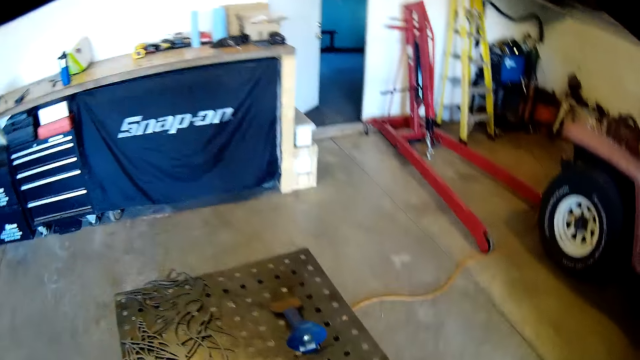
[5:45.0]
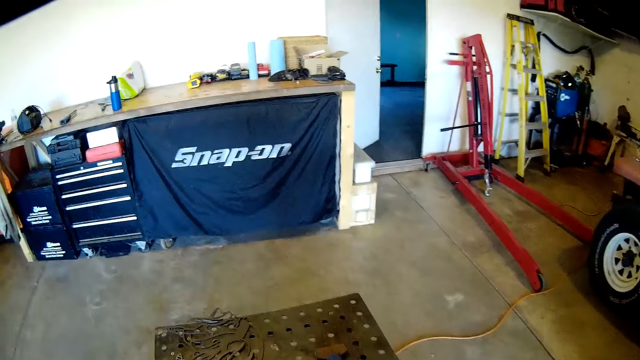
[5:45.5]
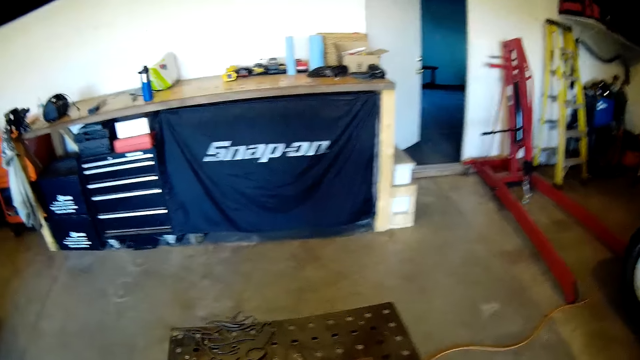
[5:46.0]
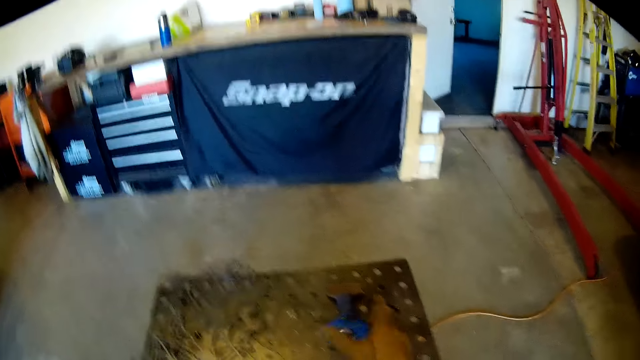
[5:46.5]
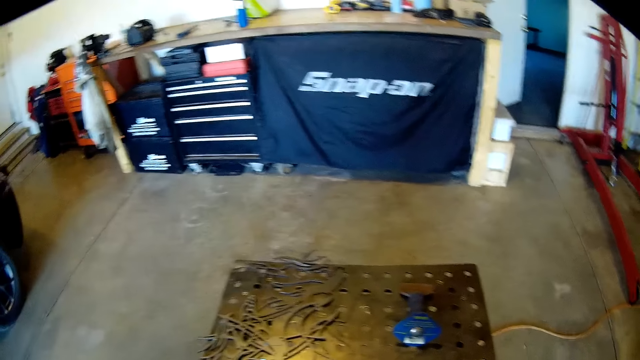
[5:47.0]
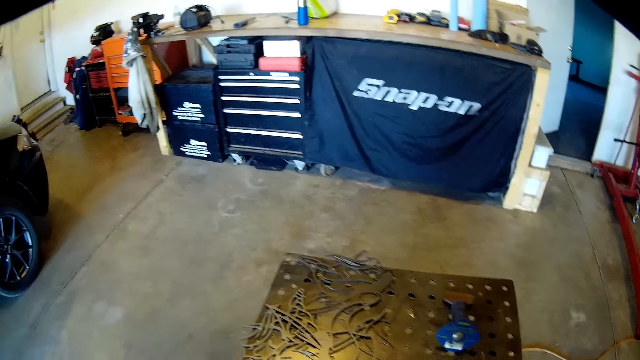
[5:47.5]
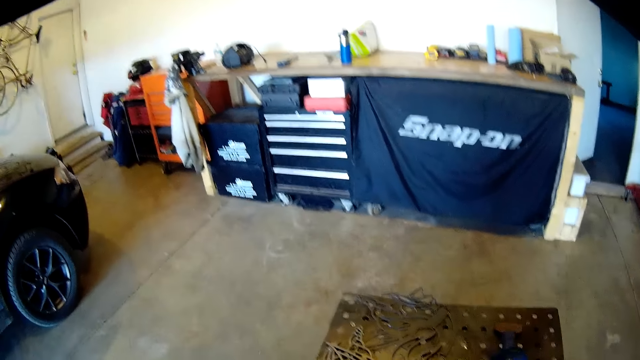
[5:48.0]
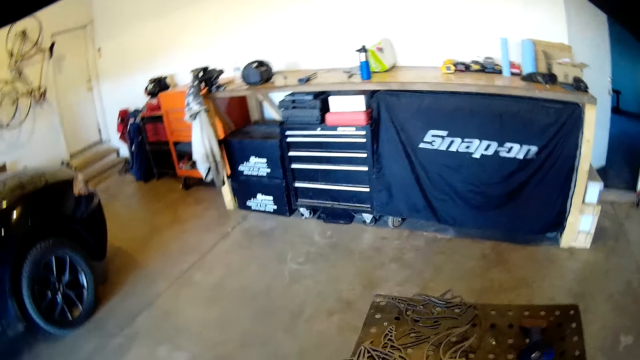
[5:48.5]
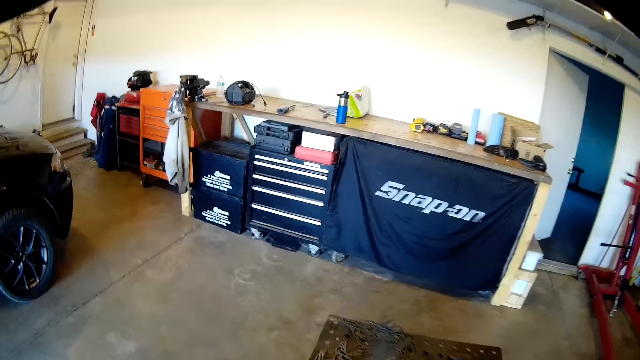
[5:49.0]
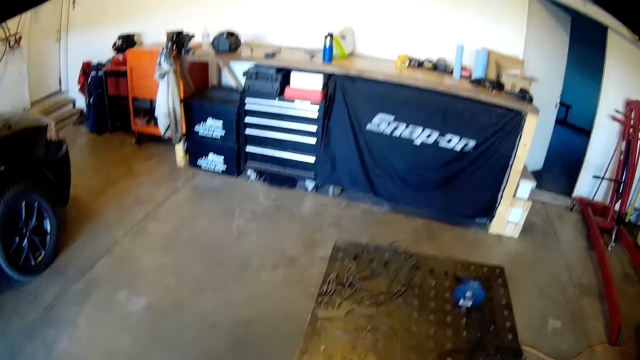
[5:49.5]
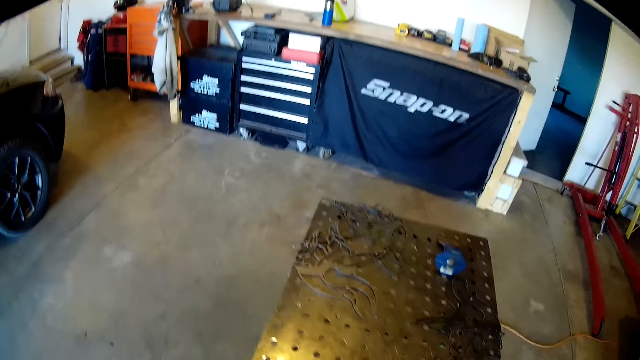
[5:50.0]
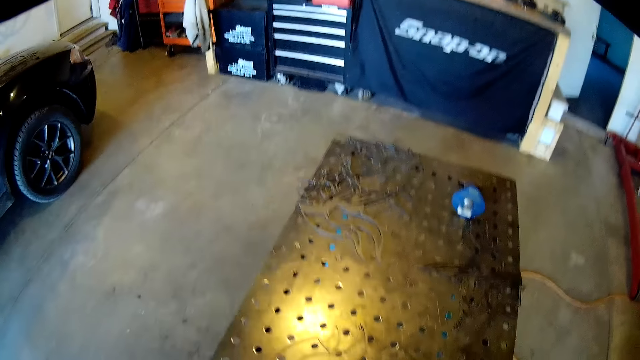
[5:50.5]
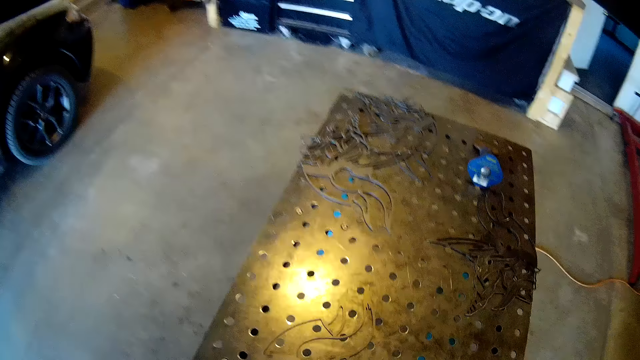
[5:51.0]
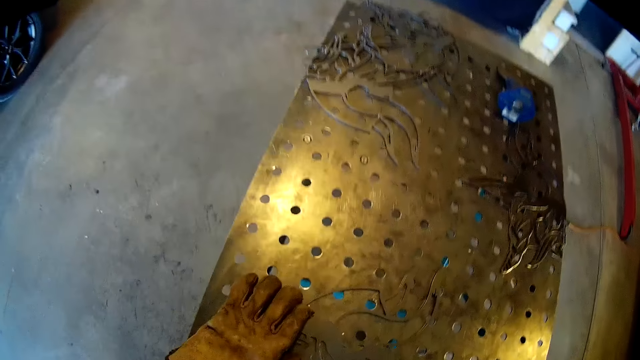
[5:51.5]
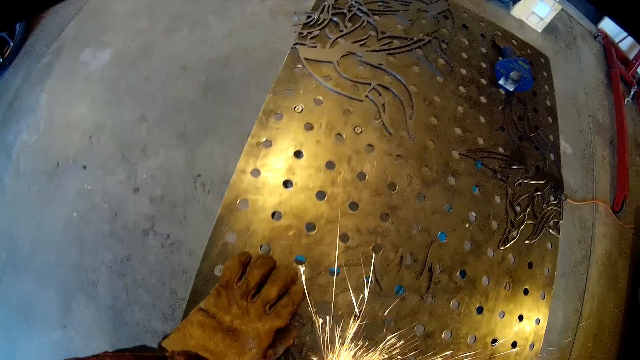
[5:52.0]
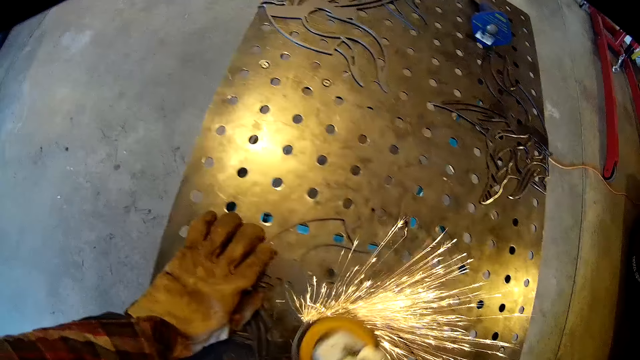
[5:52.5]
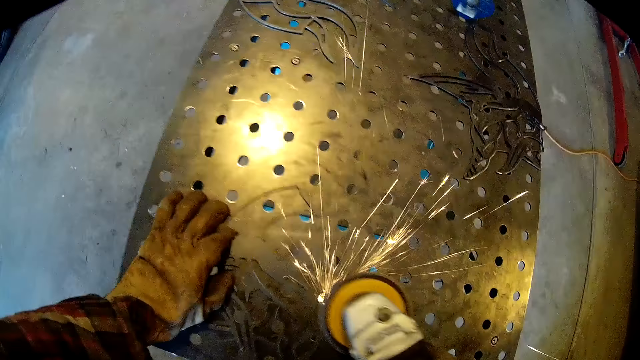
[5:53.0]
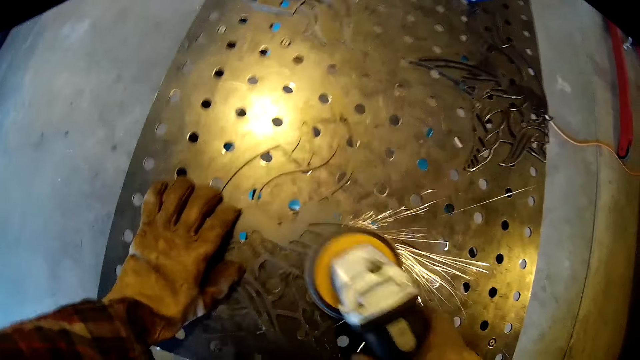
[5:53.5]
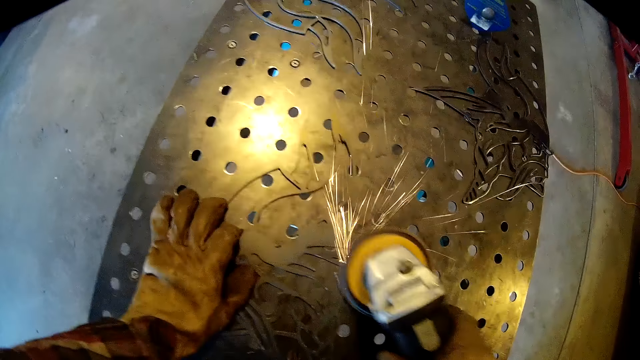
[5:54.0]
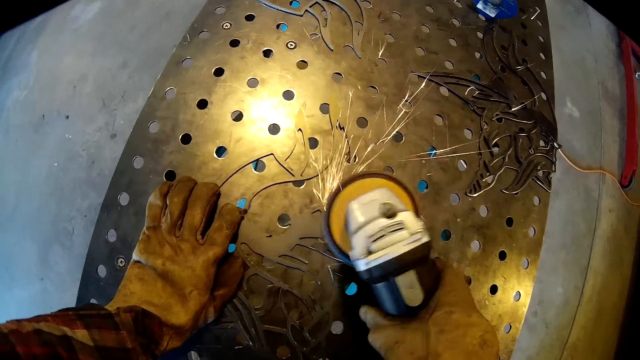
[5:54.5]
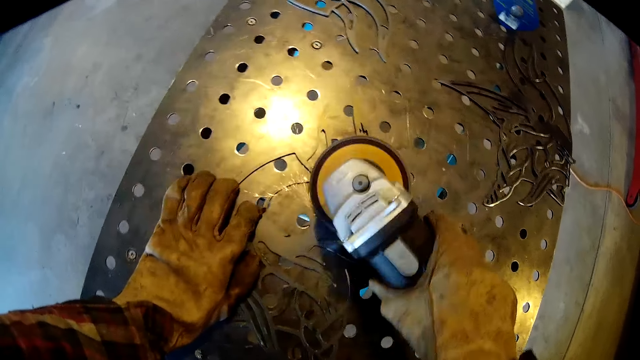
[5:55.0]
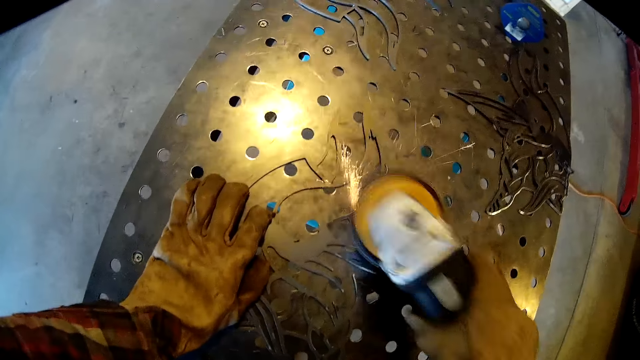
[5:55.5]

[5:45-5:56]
The camera wearer looks around. He picks up a carved steel or metal from the iron table with his left hand. He sands the carved steel on the iron table with the sanding machine in his right hand. He holds the metal.

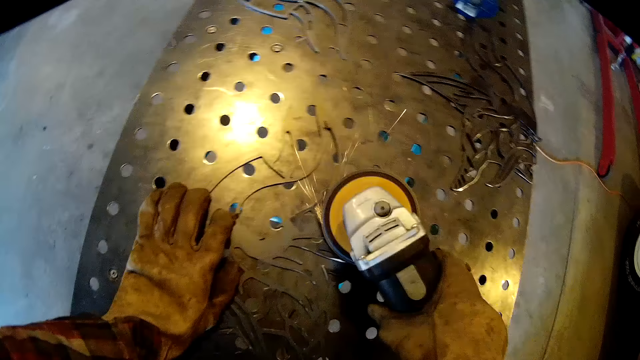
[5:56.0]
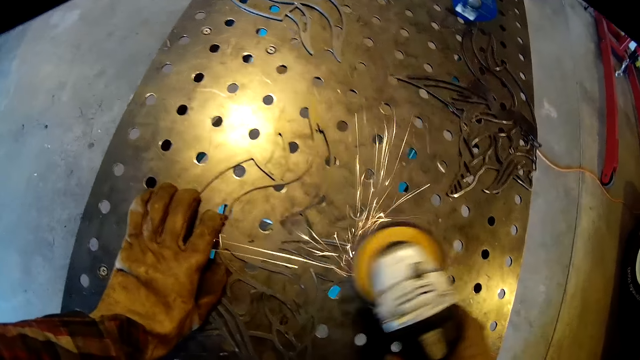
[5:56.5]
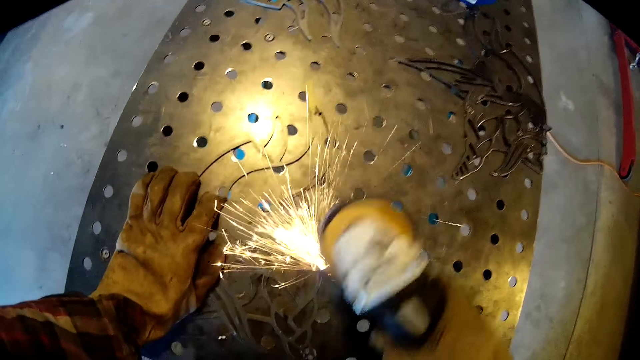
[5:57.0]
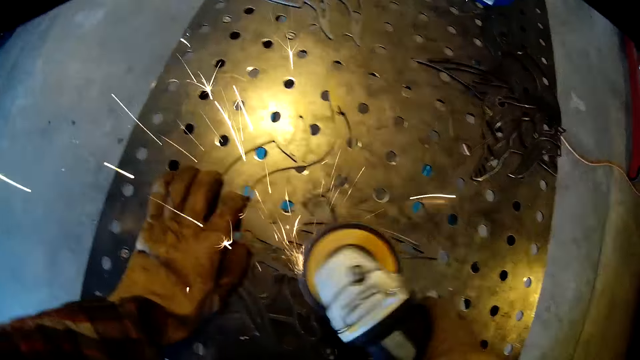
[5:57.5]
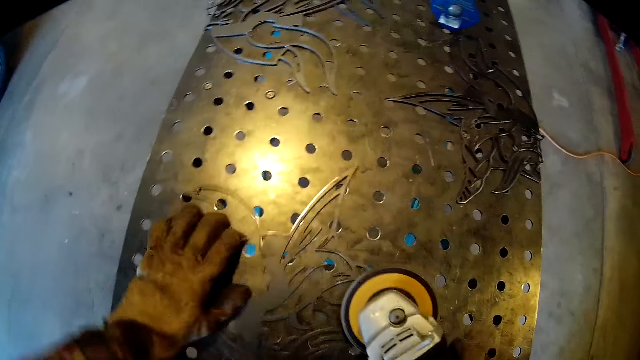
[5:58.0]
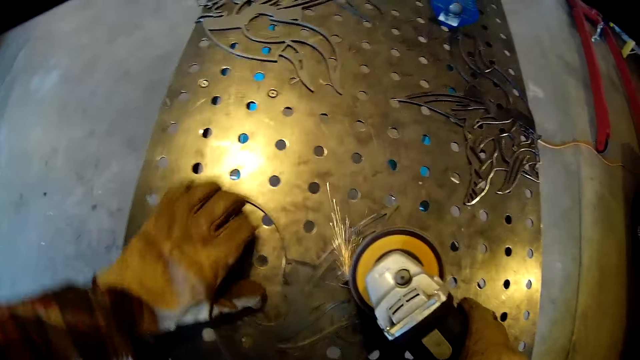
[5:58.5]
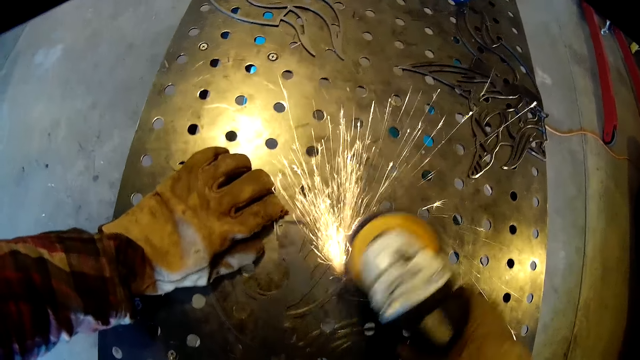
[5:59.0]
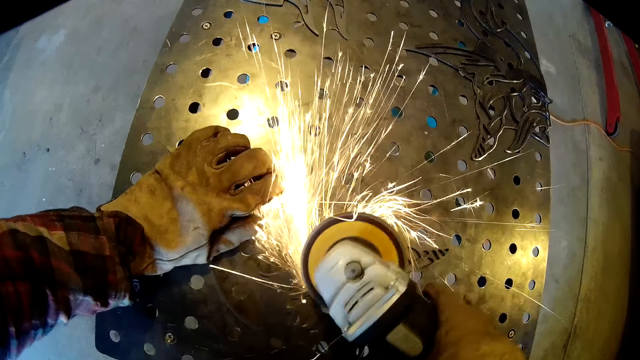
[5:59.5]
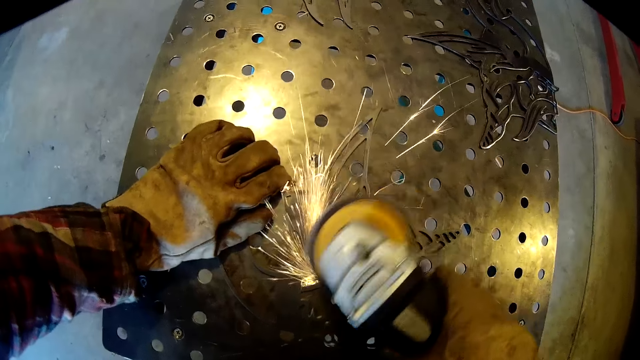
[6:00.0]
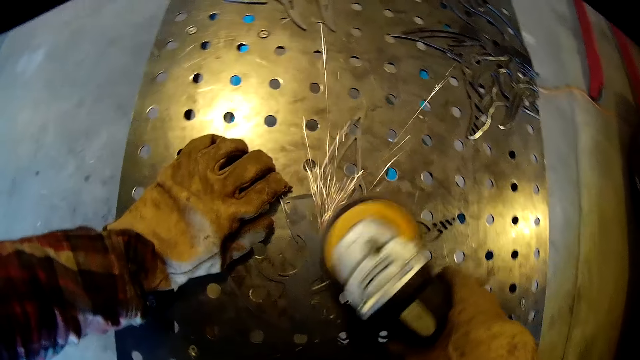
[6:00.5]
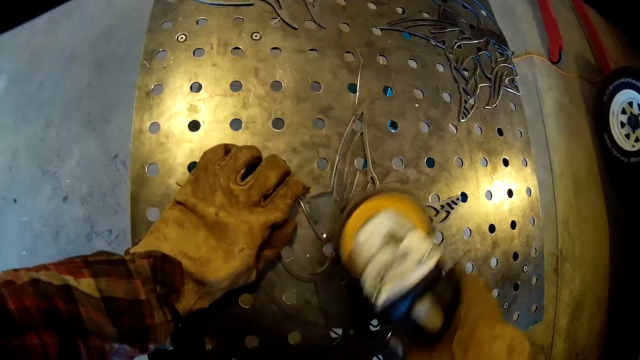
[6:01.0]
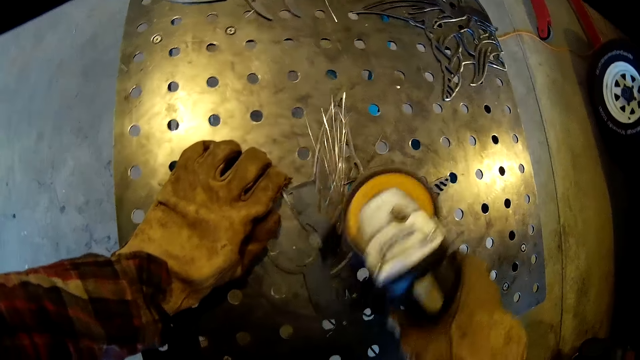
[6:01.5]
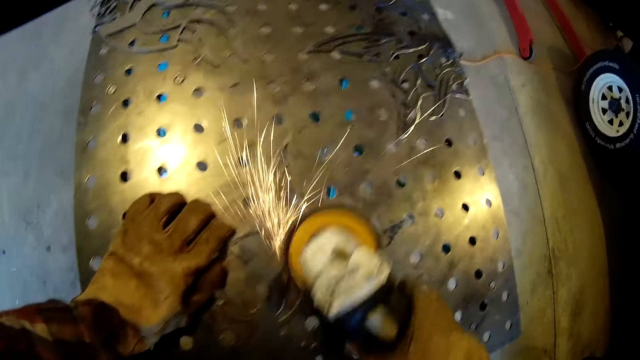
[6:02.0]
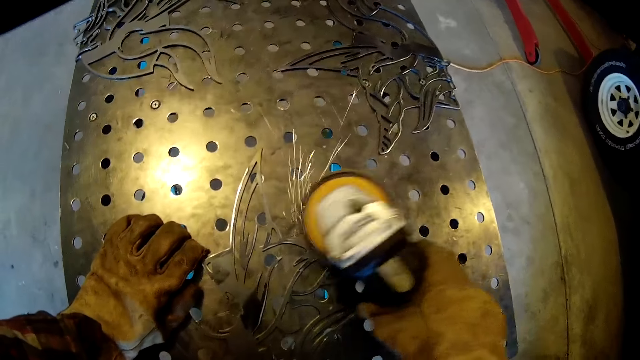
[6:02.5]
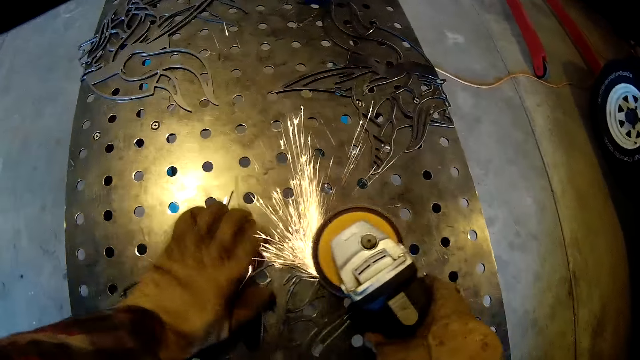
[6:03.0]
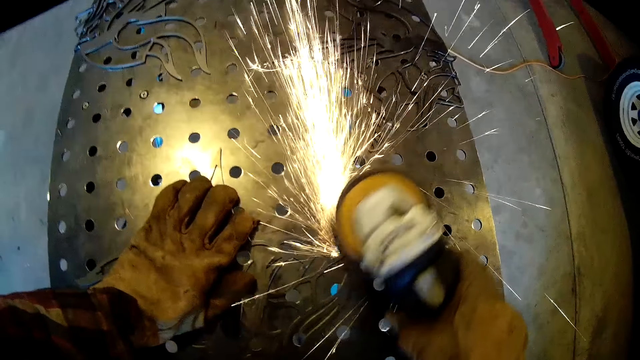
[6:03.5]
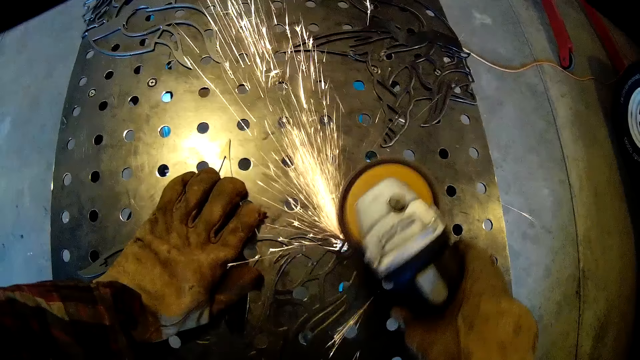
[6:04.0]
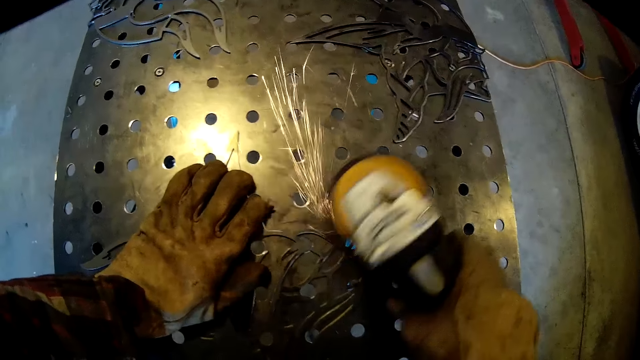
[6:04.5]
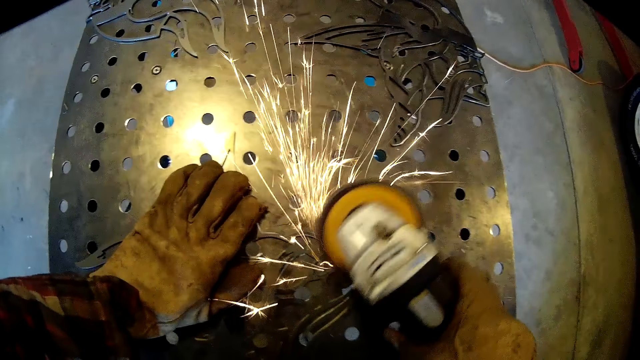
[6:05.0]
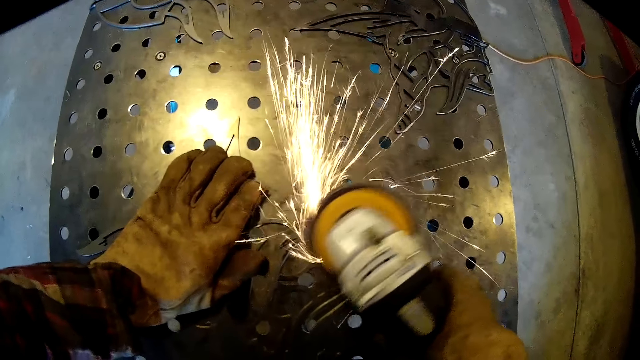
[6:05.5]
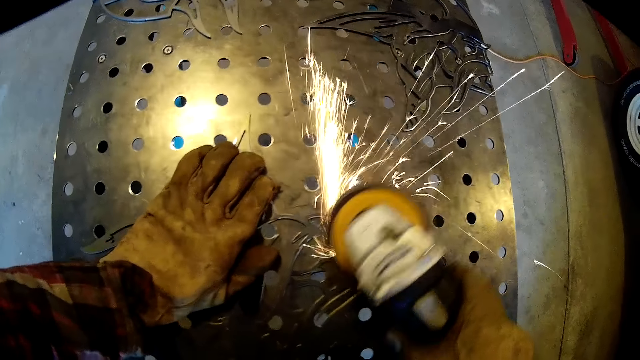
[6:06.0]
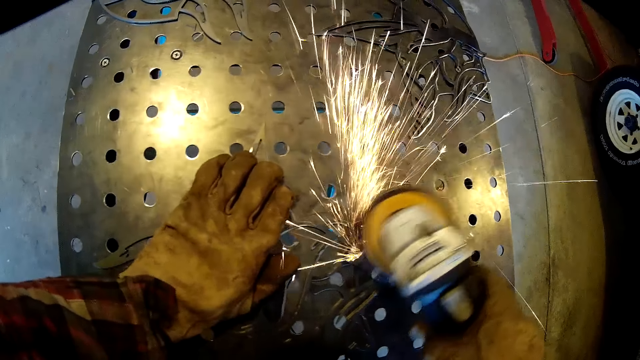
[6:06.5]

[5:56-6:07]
The camera wearer adjusts the carved steel or metal on the iron table with his left hand. He sands the carved steel on the iron table with the sanding machine in his right hand. He turns the metal. He adjusts his left hand on the carved steel. He polishes the metal.
